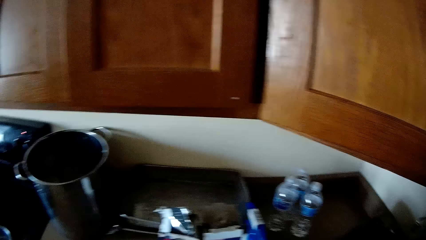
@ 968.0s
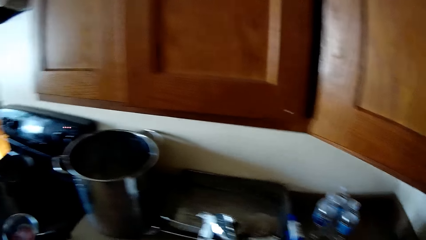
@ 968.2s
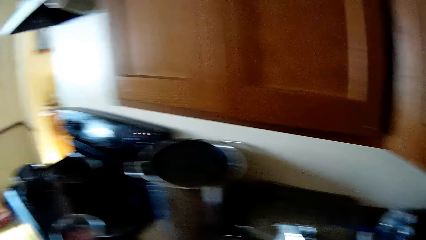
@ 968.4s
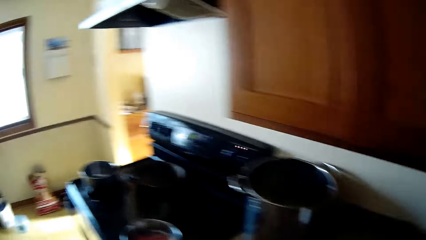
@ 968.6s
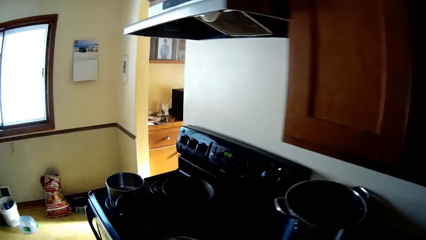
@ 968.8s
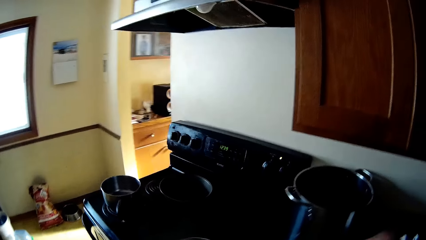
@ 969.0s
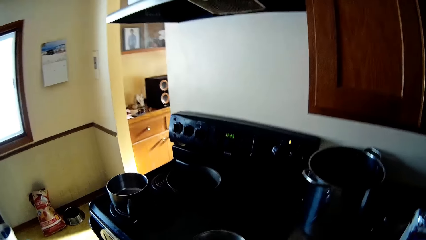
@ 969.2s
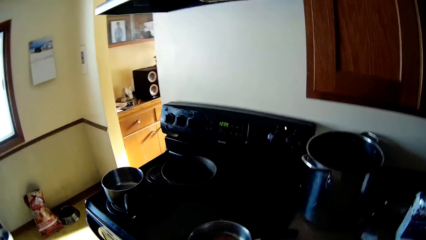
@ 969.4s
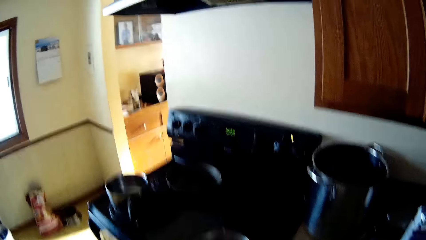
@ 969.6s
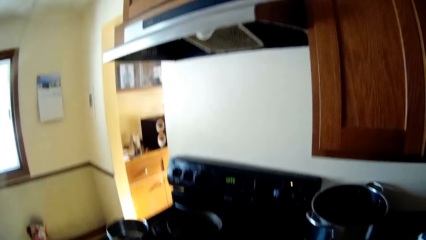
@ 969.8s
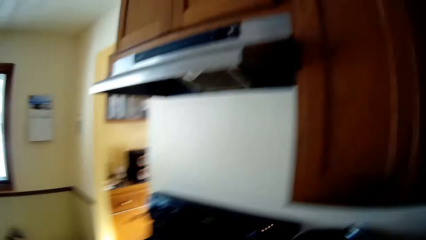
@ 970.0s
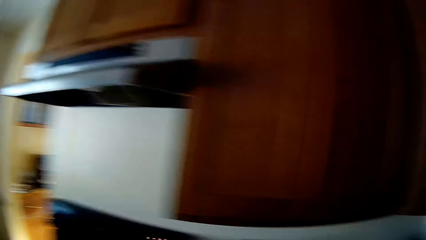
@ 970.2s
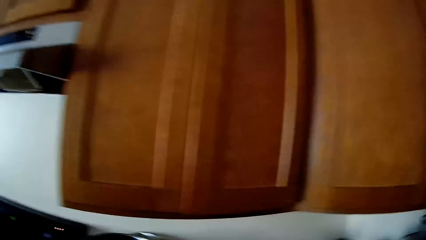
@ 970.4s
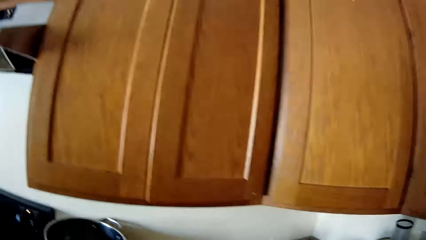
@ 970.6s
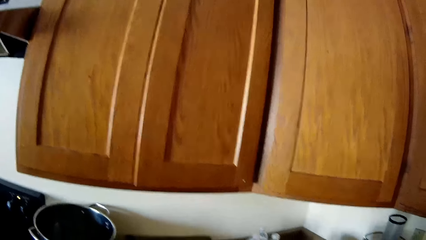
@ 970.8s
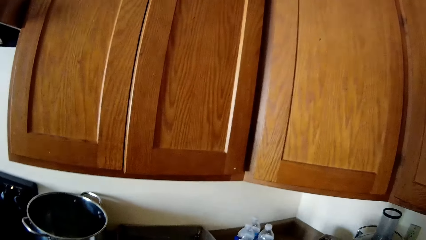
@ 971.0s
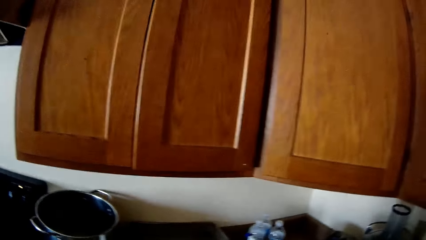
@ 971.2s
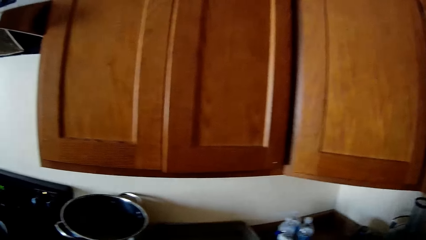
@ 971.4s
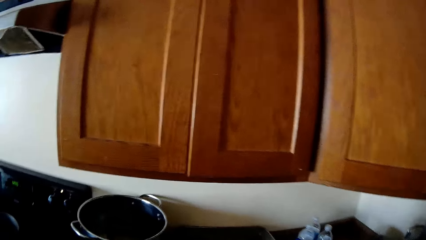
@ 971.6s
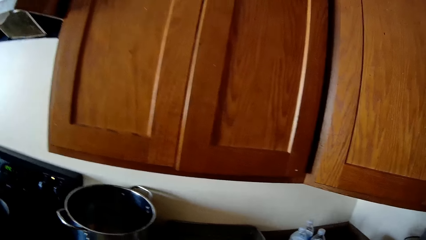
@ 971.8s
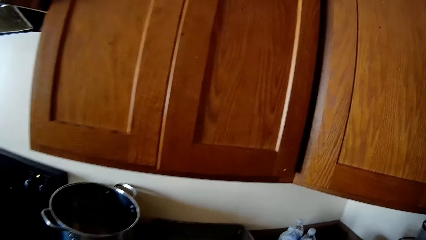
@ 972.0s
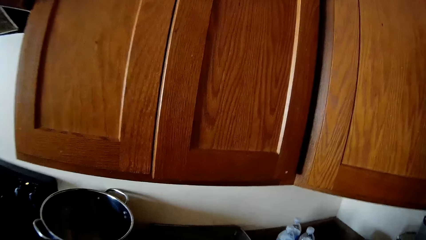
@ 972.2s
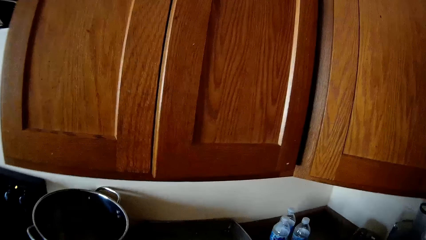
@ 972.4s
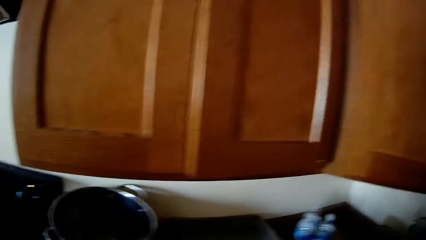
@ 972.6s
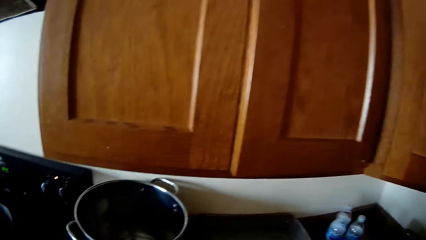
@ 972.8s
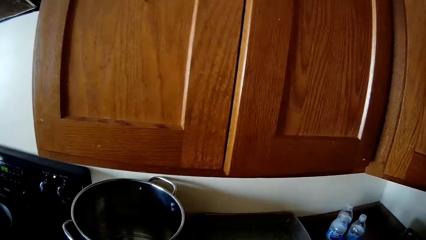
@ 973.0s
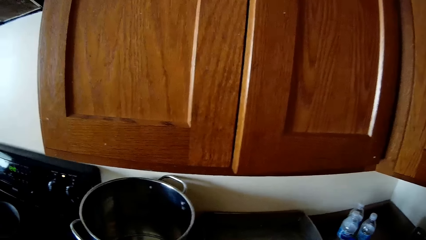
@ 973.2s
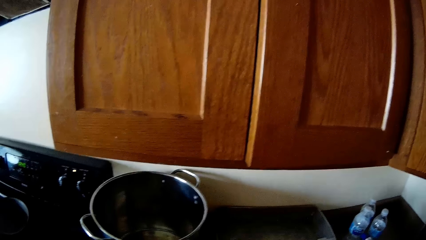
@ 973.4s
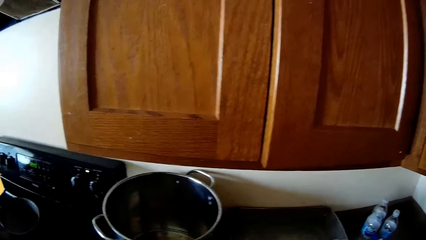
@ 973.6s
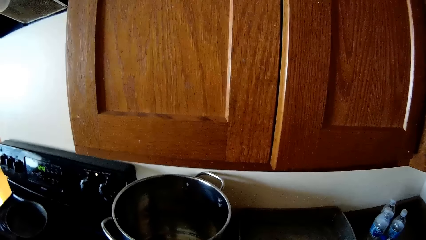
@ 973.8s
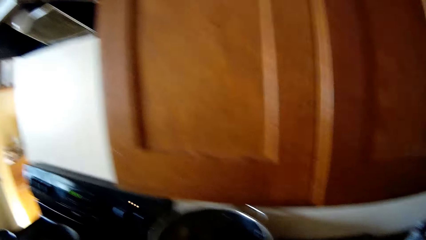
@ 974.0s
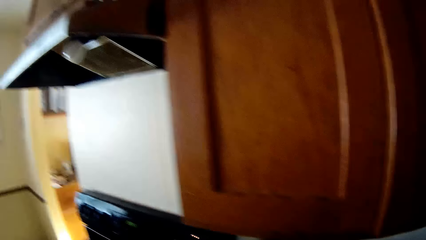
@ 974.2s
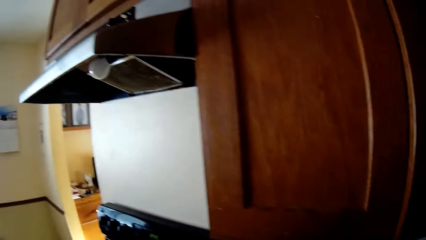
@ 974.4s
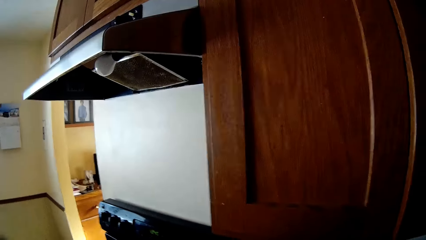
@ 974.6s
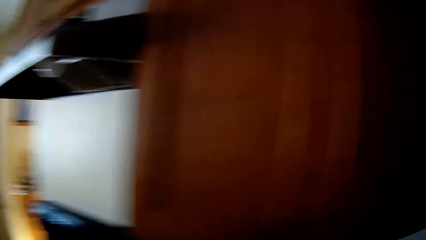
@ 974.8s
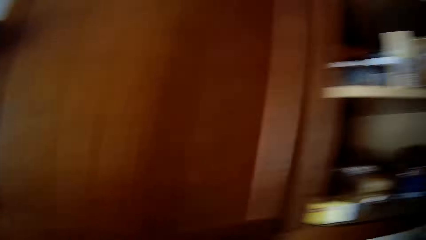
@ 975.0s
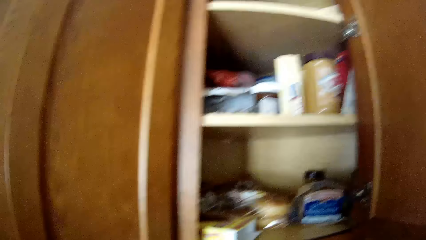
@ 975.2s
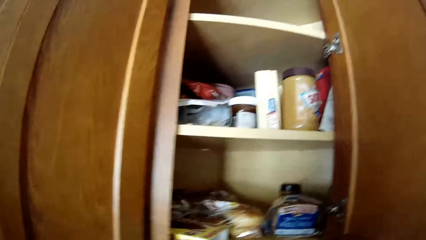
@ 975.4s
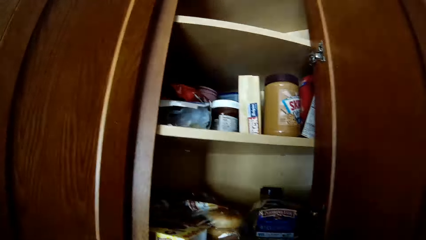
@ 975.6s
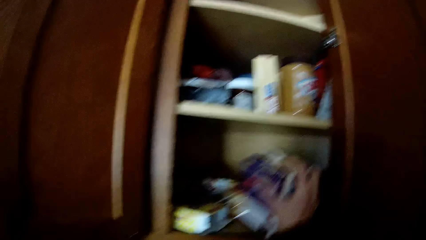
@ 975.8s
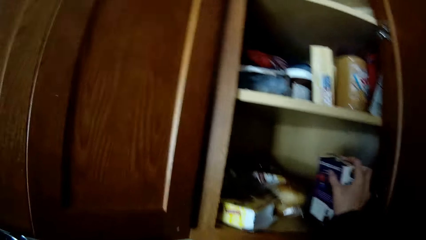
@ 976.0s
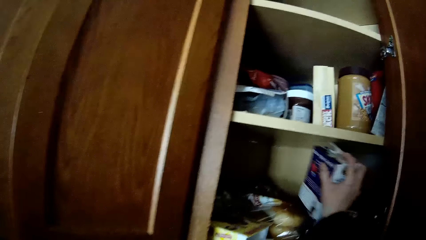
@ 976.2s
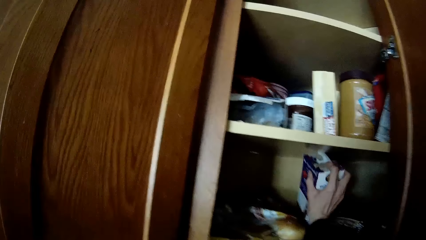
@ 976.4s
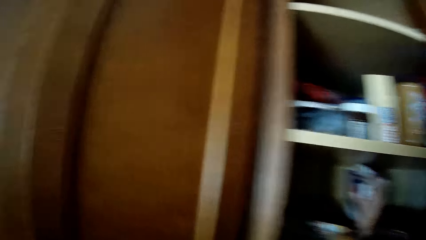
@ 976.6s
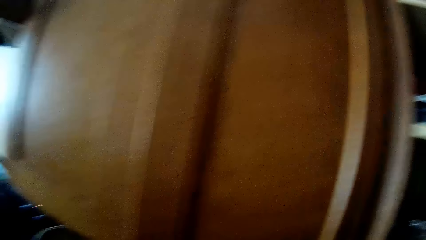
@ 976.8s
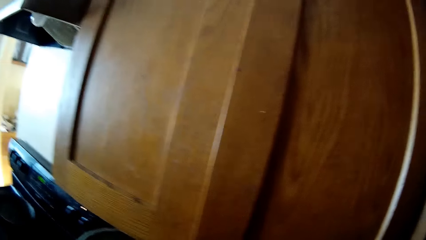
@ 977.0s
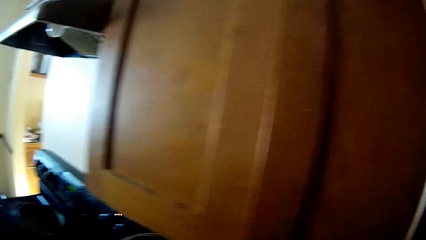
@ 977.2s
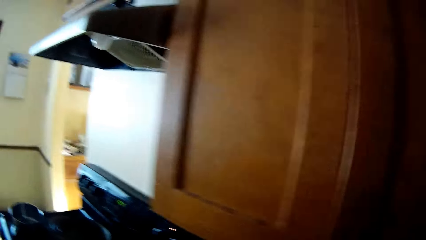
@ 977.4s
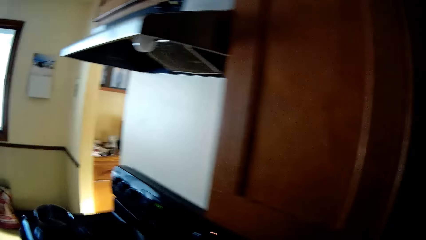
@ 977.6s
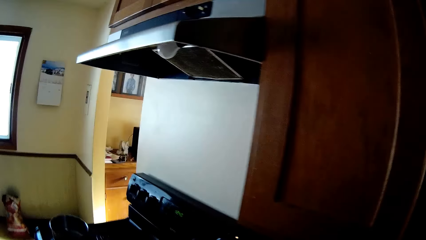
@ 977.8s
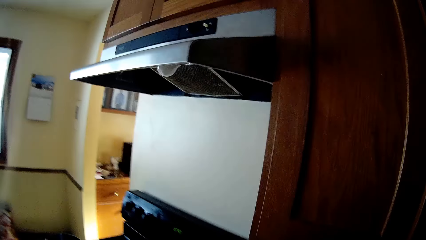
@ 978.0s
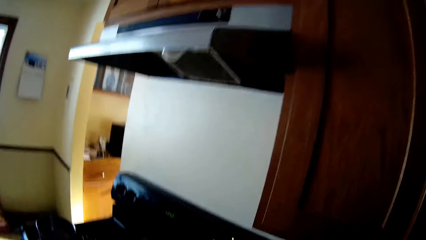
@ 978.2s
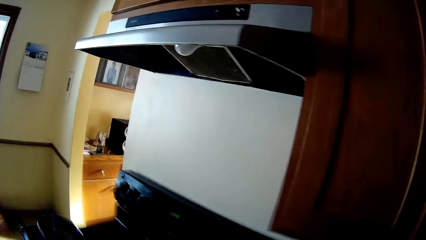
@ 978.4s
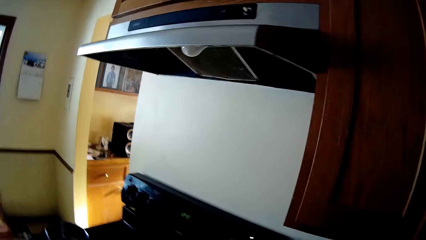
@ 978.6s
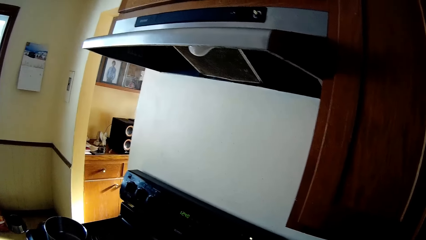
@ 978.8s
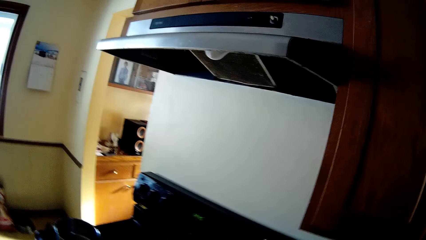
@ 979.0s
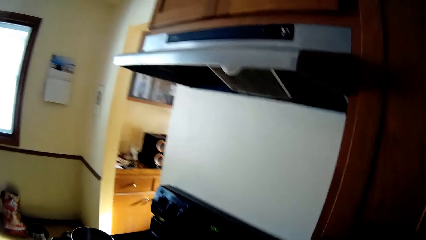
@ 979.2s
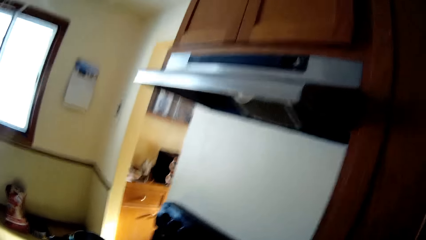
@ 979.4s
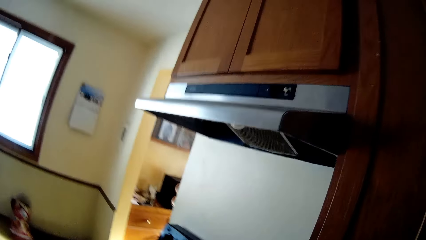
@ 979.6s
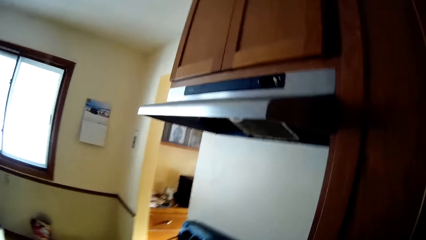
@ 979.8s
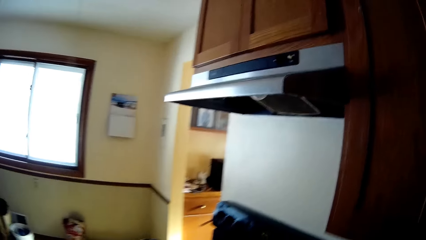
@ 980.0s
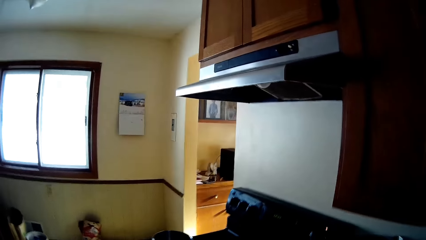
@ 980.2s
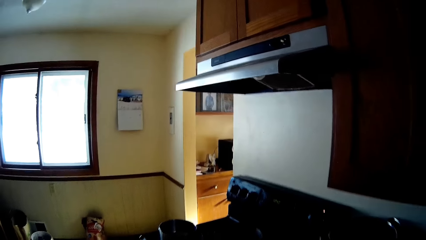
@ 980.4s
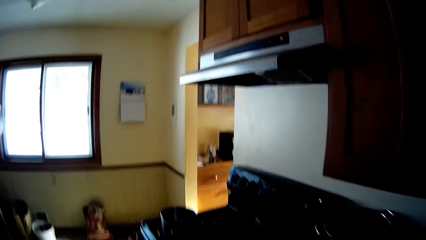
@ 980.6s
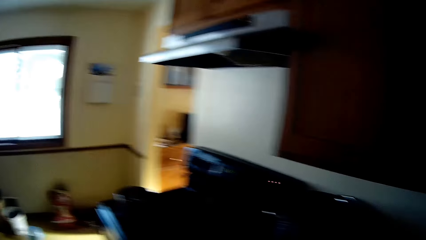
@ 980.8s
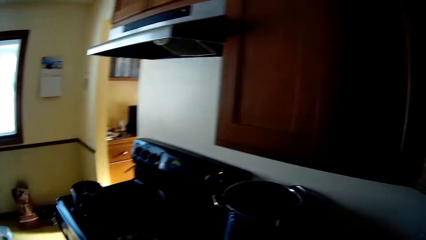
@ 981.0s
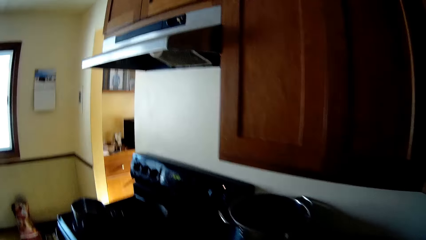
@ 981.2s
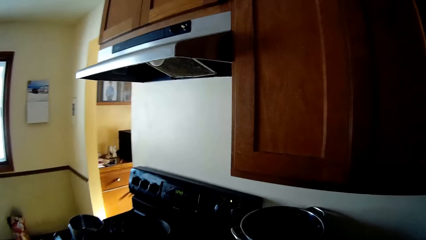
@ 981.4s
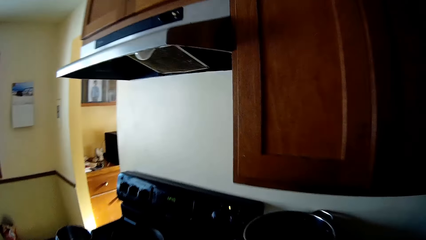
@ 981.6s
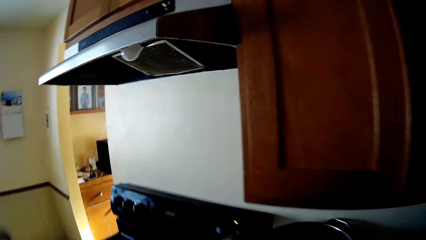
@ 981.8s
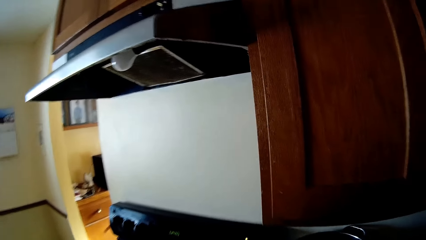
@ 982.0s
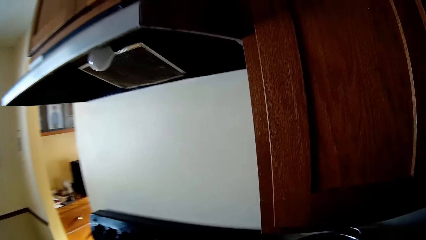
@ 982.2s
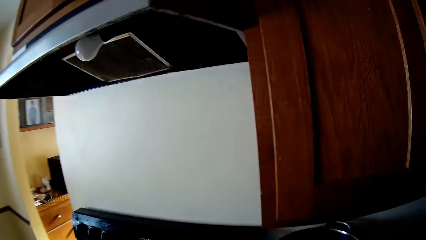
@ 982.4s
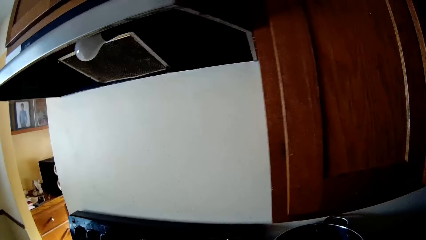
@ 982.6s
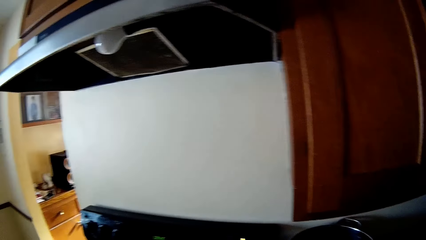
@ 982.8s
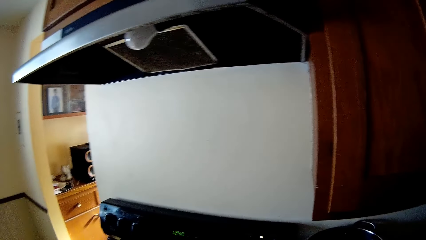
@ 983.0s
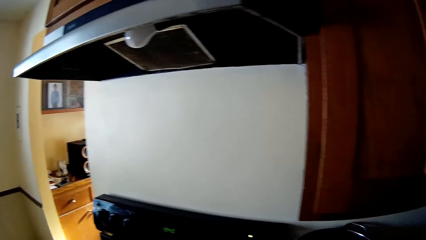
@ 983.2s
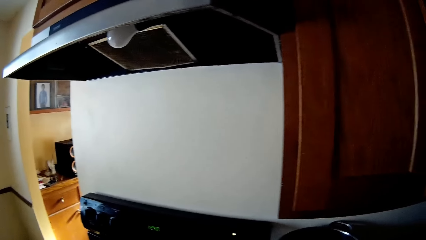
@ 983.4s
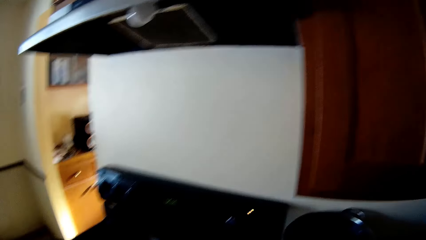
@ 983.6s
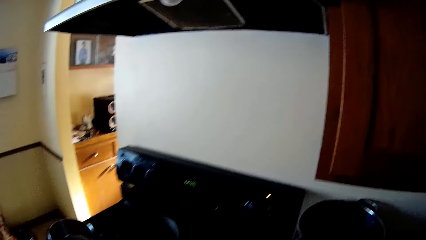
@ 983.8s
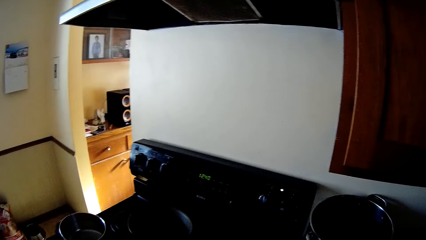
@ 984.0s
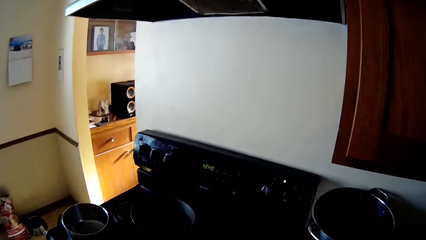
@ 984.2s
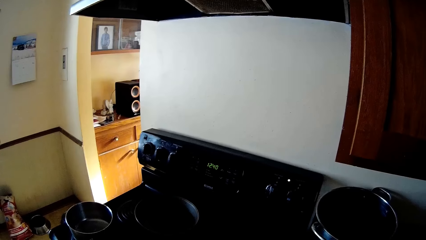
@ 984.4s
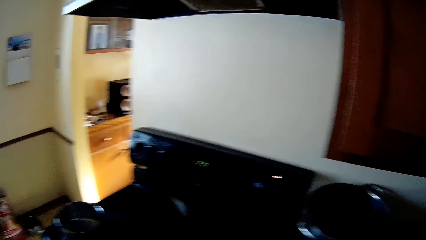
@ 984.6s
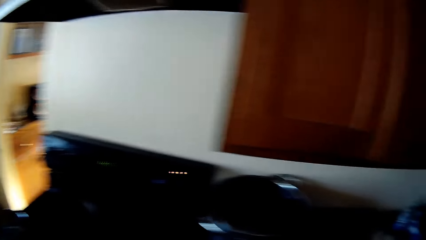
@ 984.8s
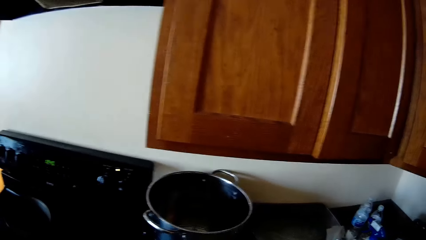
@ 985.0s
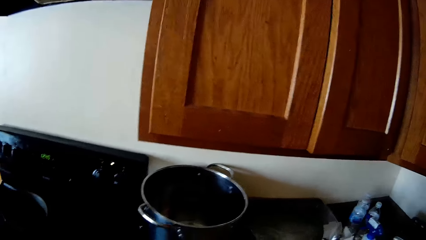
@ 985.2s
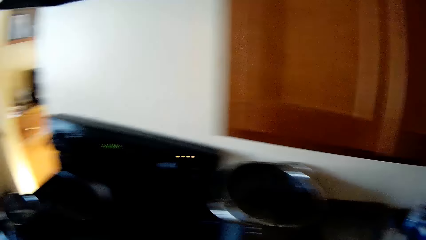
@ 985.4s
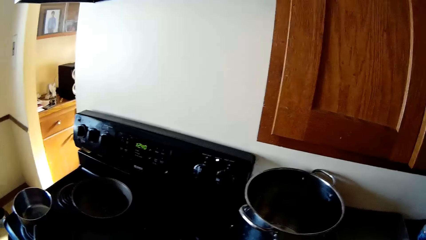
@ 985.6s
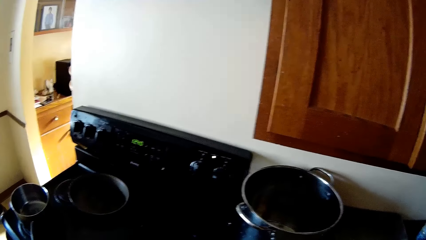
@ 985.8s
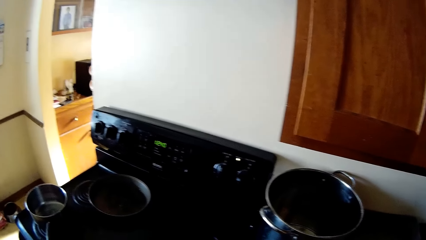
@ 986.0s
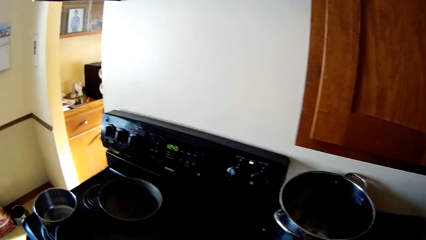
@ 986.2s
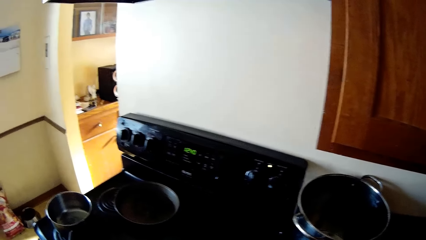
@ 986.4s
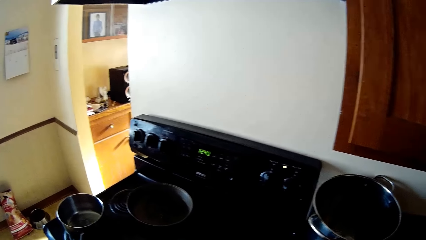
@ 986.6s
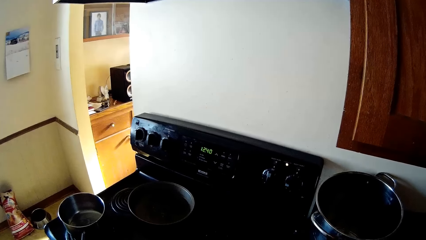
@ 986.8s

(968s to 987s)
The camera wearer looks around. They put something in the kitchen cabinet. They look around the kitchen.
